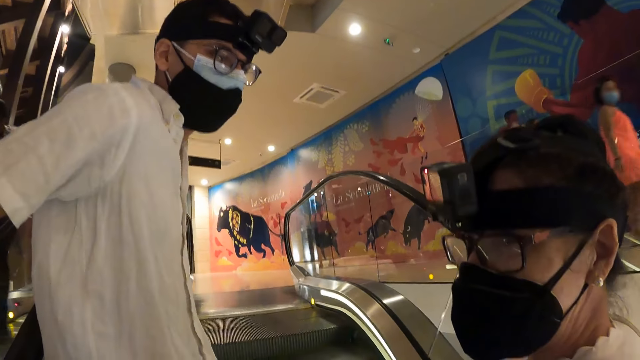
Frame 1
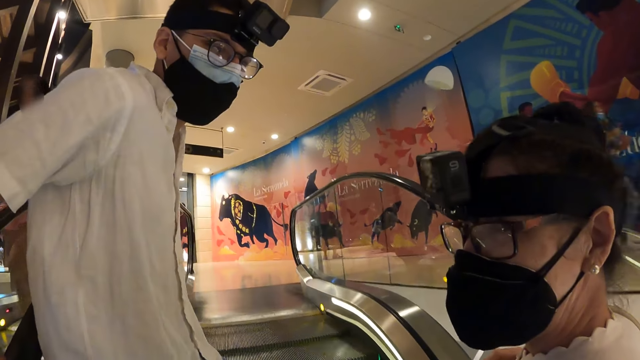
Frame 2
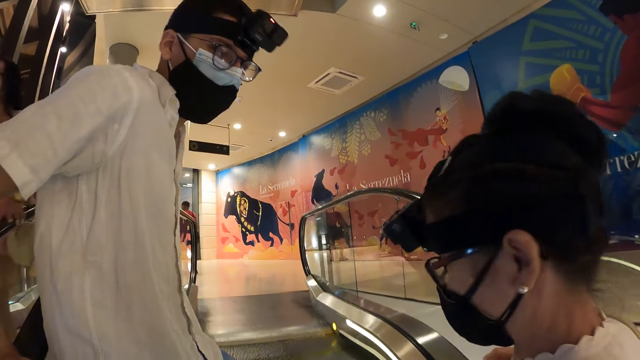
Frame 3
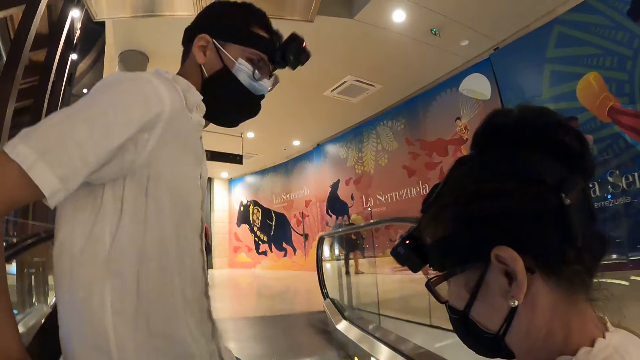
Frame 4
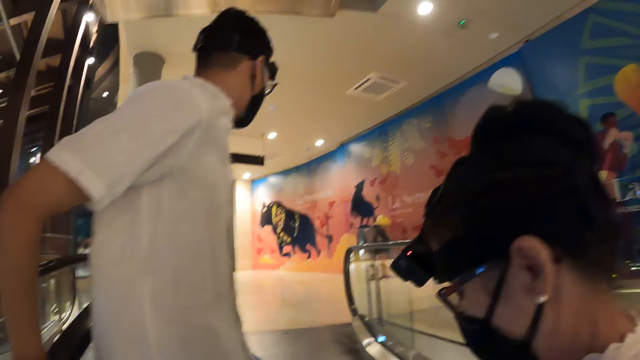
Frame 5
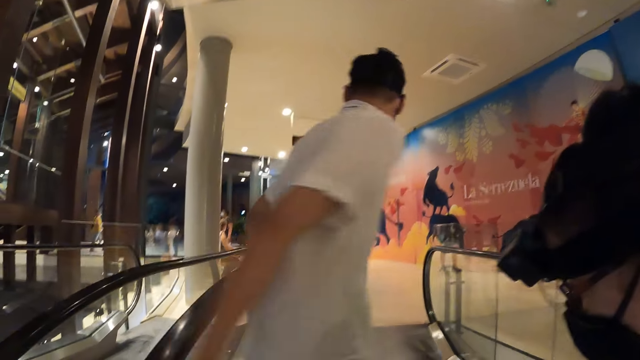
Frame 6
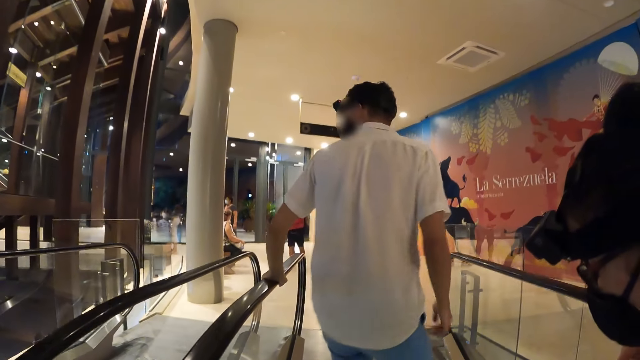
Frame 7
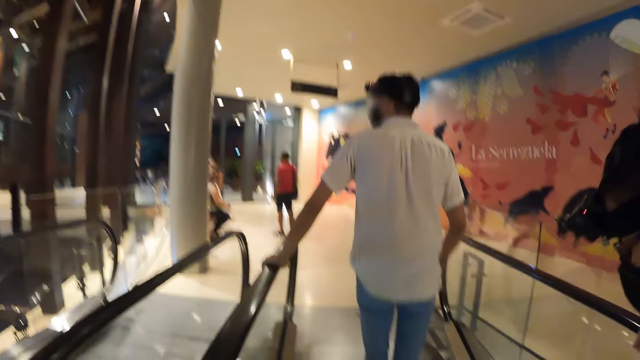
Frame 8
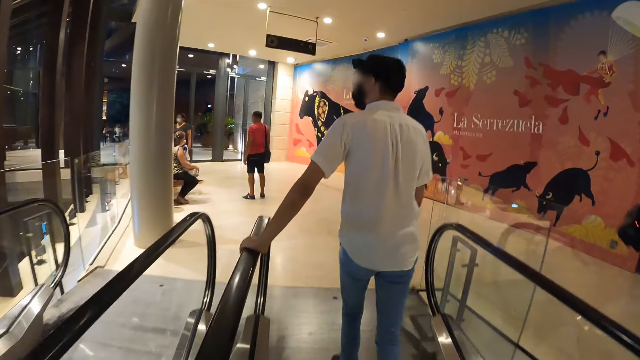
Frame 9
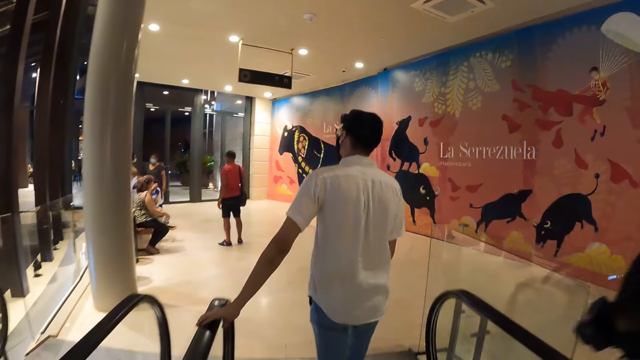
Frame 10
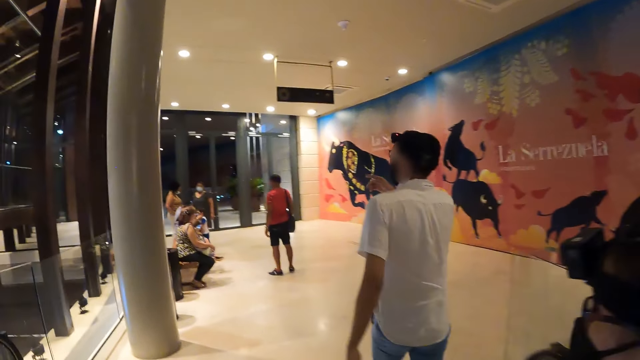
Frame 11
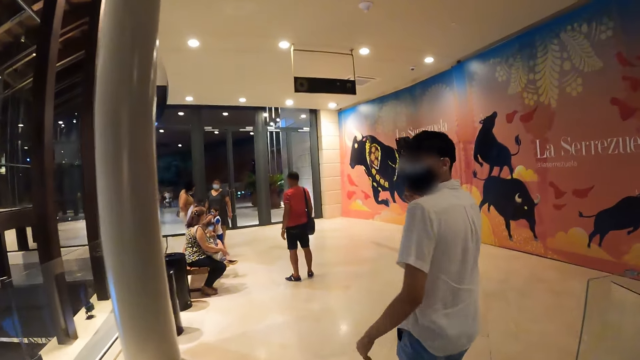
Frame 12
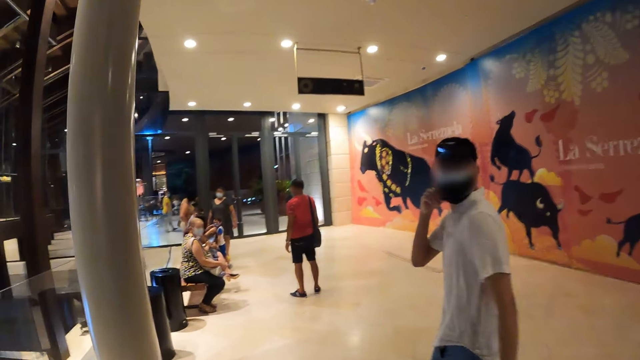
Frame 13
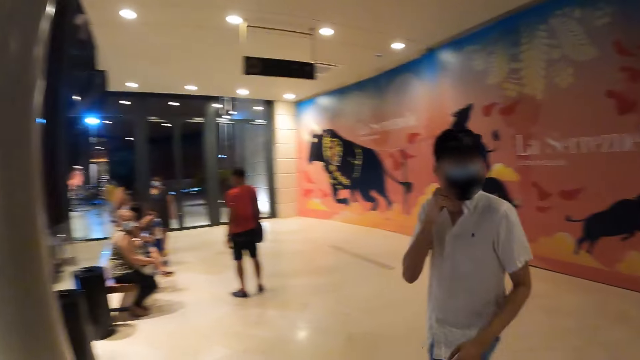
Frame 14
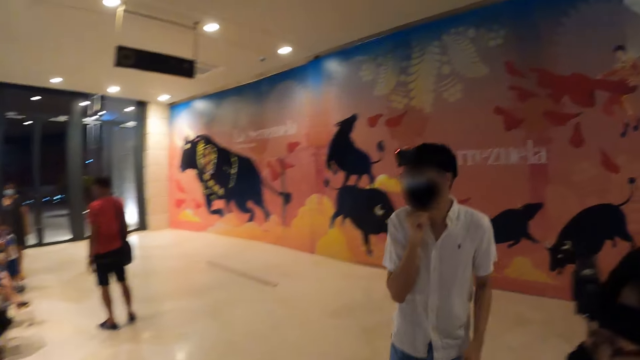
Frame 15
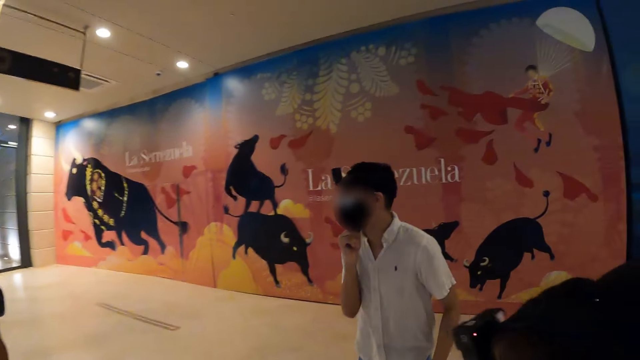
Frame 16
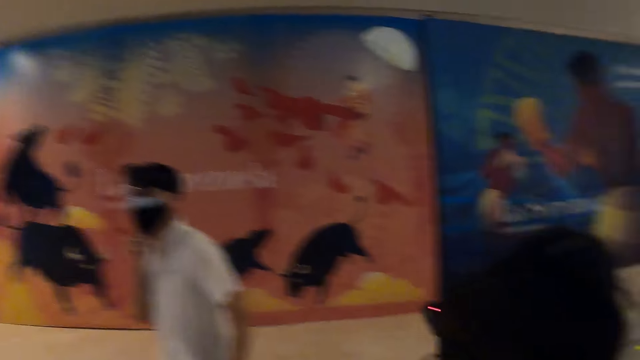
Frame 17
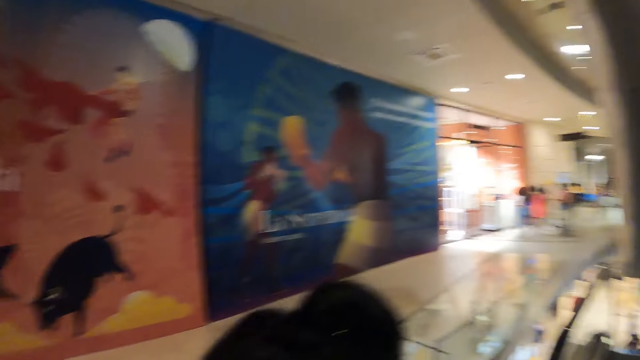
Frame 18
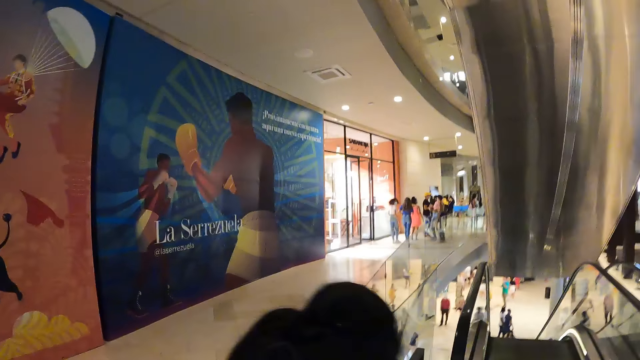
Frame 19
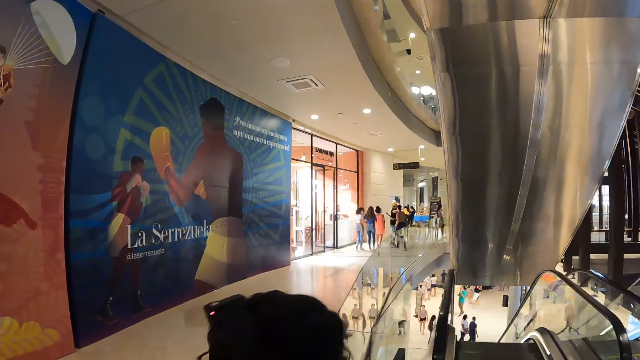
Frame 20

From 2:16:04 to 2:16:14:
The man walks around the mall with the camera wearer and the woman. The man removes his left hand from the railing. The camera wearer walks around the mall.

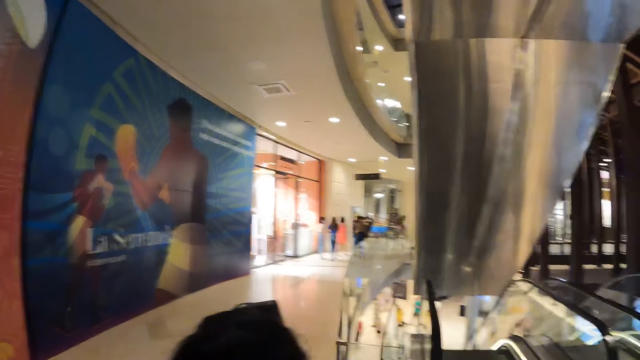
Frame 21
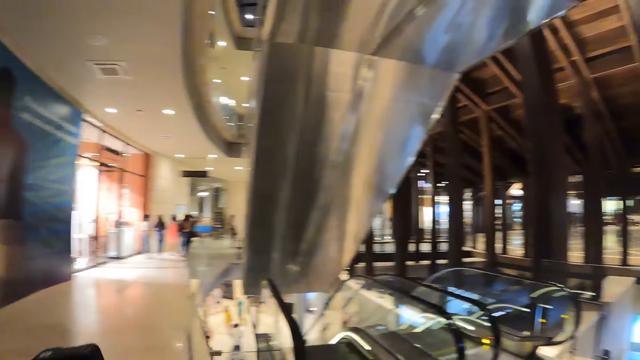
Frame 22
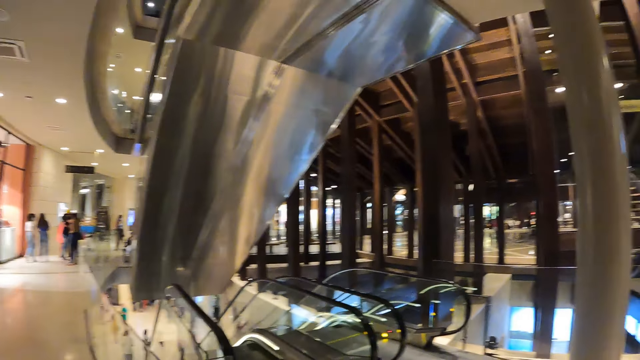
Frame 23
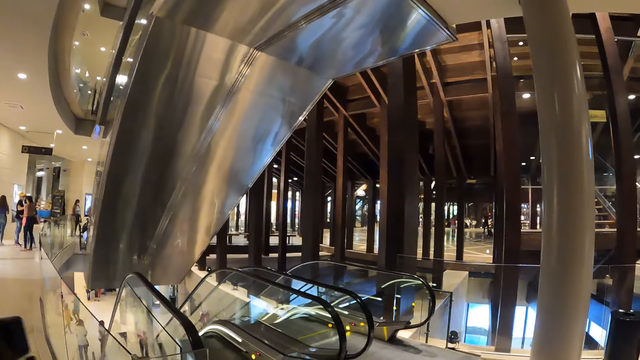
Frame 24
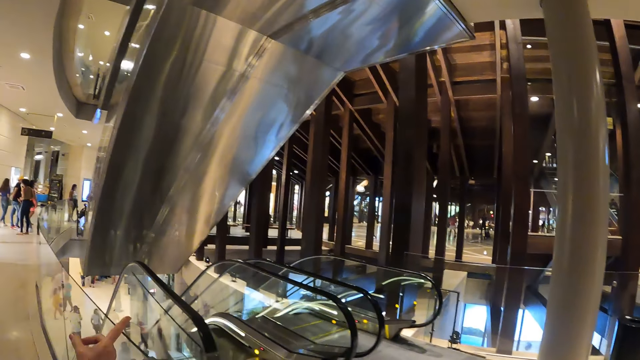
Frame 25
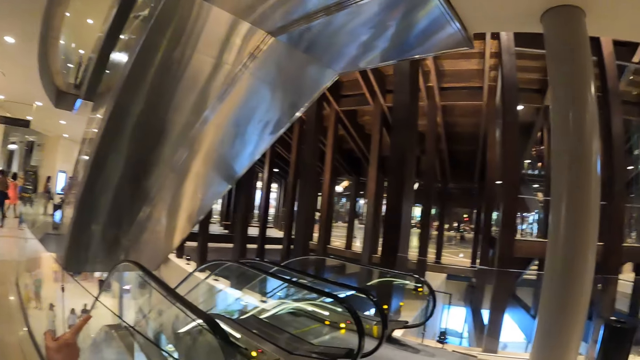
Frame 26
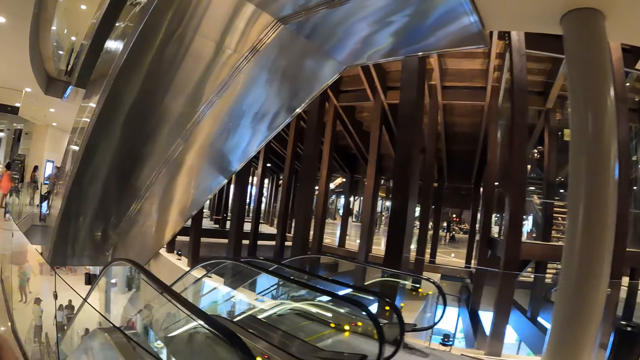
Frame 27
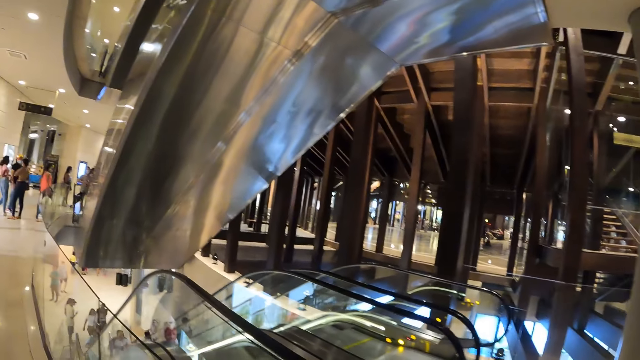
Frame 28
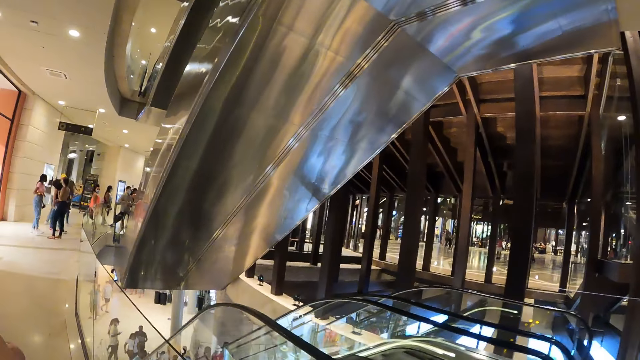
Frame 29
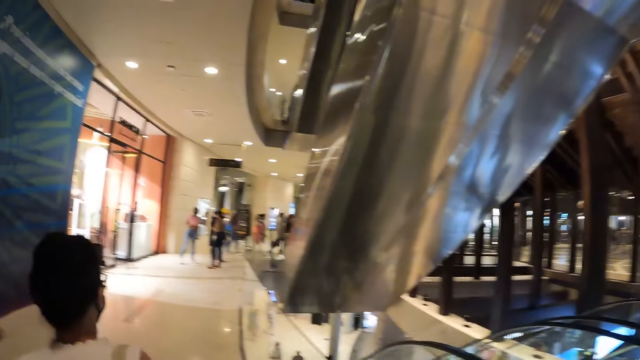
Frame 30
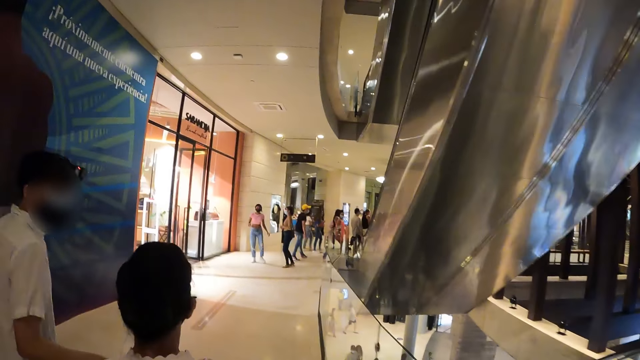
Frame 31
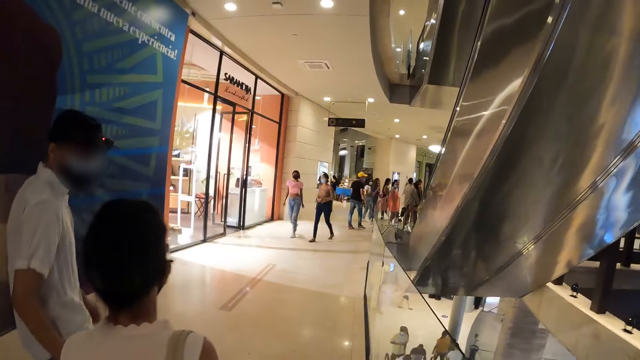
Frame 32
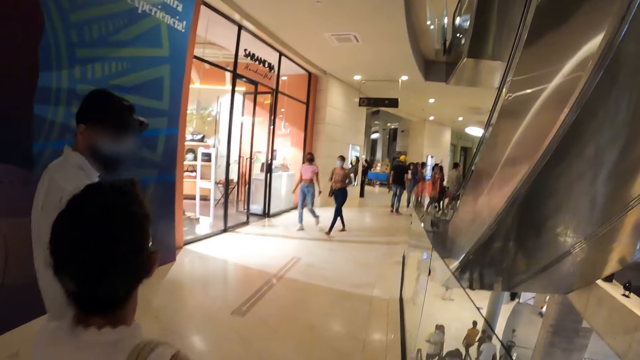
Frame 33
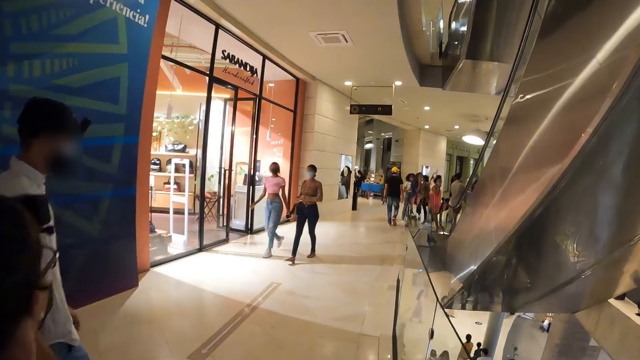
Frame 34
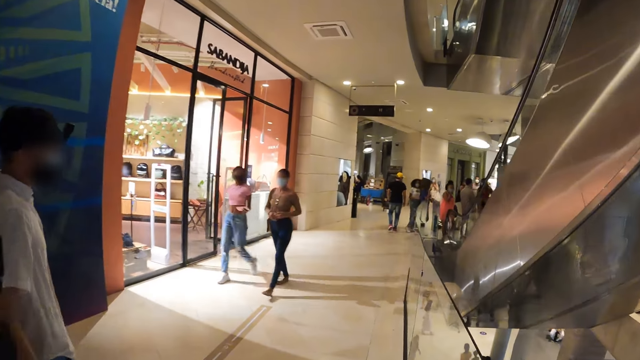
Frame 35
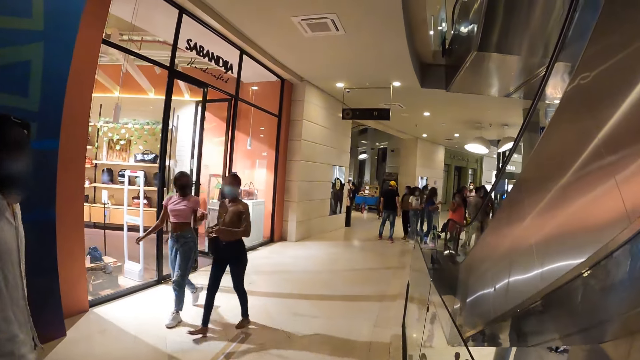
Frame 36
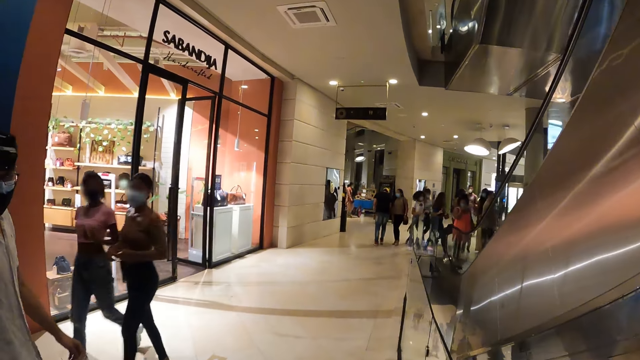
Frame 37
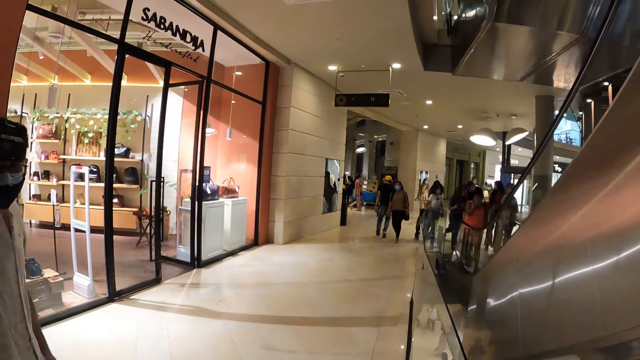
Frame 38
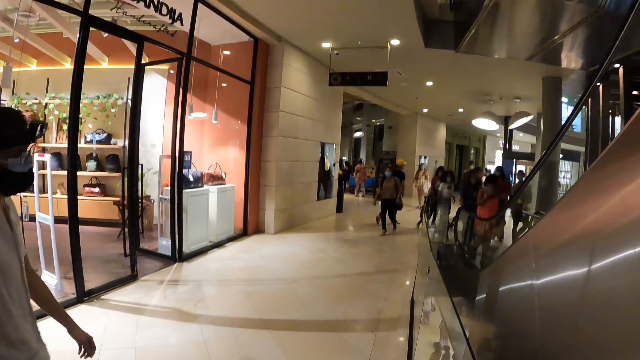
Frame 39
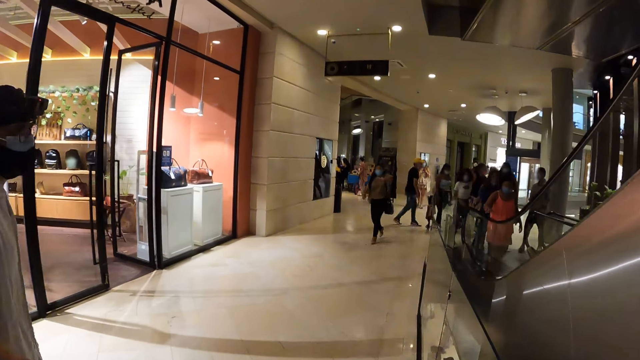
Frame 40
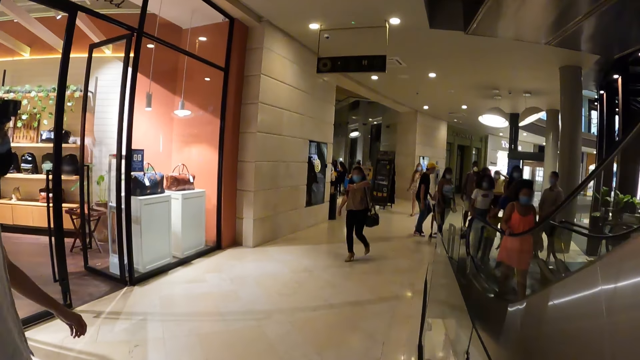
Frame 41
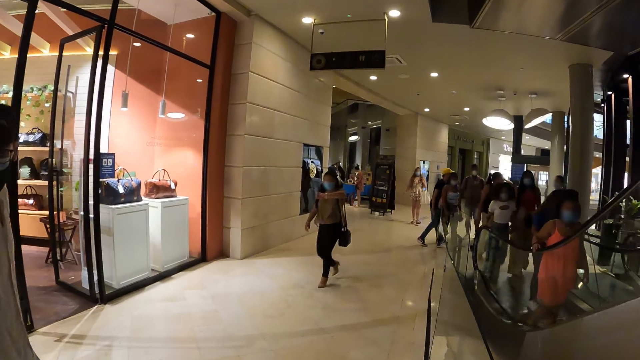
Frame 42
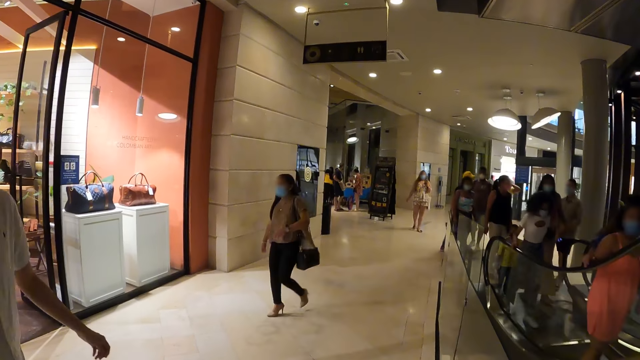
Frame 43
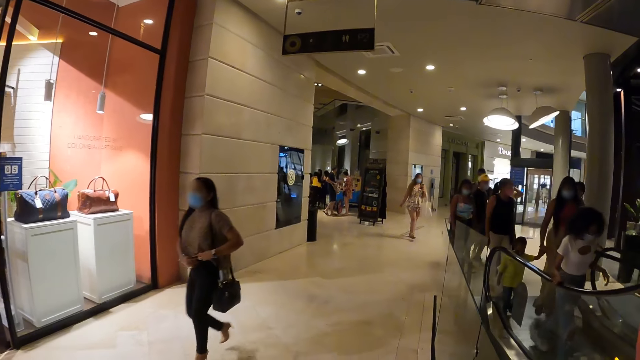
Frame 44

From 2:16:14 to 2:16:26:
The man walks across the mall with the camera wearer and the woman. Another woman and a third woman walk past the man, the camera wearer and the first woman.
